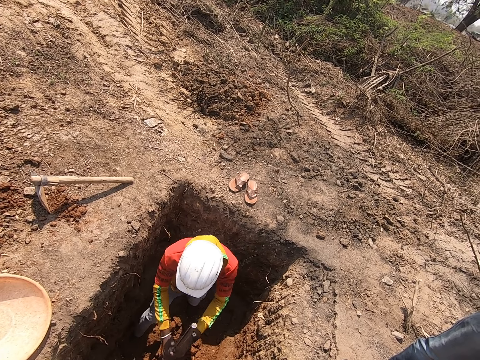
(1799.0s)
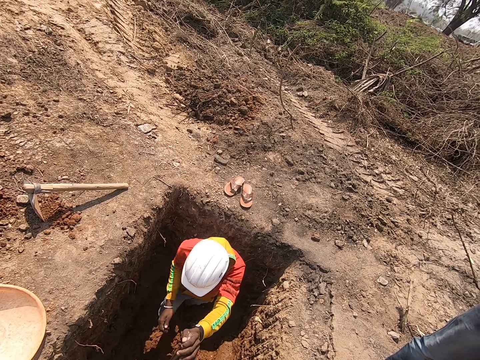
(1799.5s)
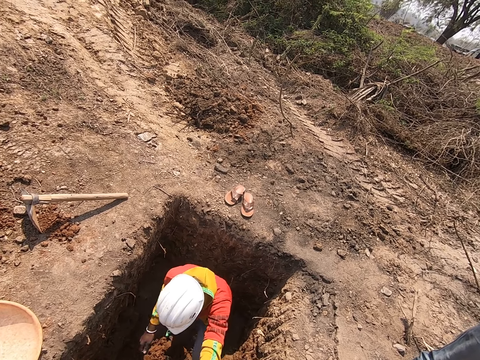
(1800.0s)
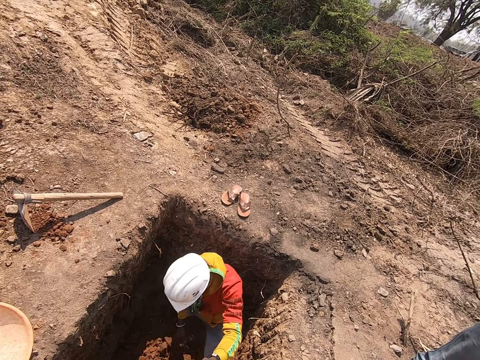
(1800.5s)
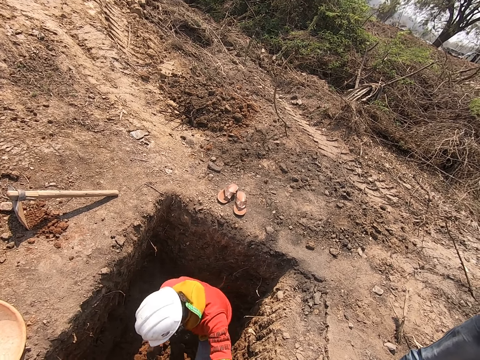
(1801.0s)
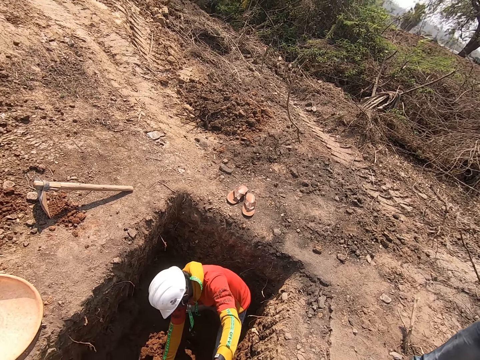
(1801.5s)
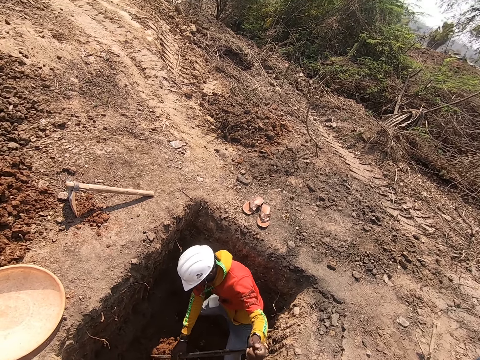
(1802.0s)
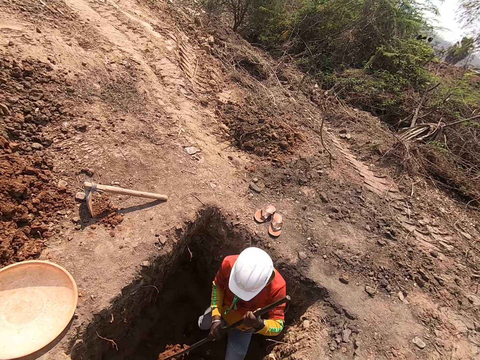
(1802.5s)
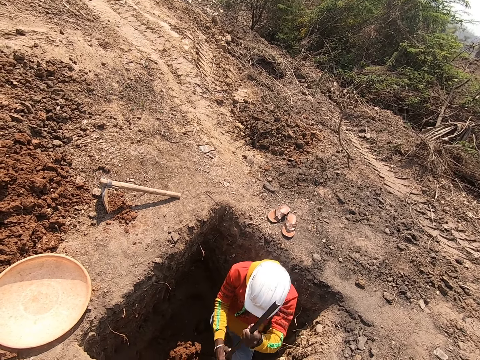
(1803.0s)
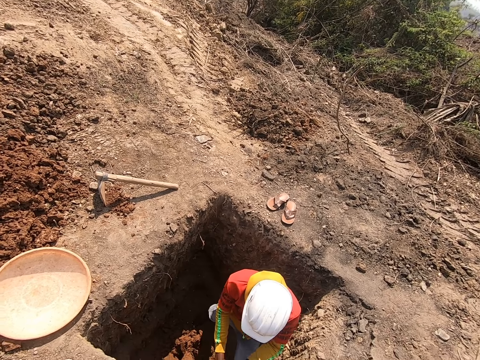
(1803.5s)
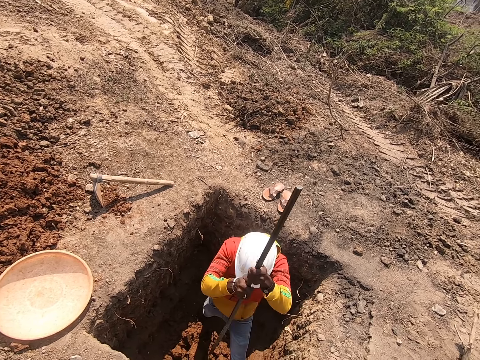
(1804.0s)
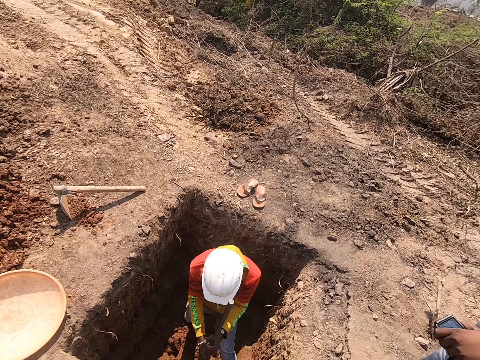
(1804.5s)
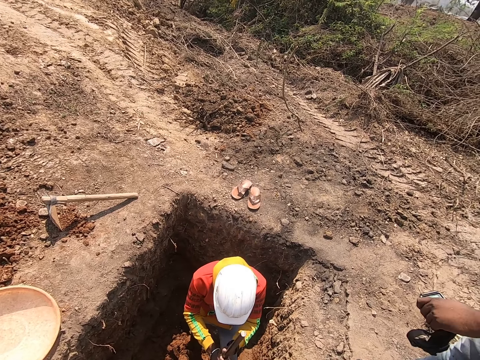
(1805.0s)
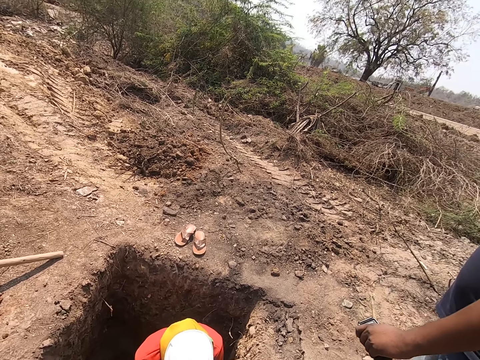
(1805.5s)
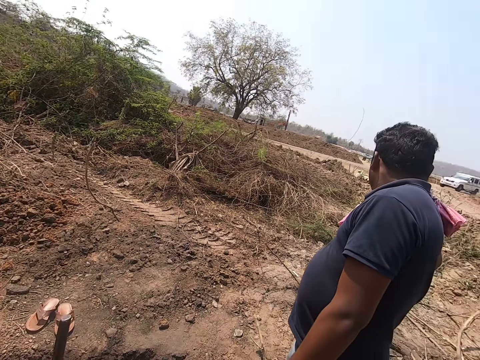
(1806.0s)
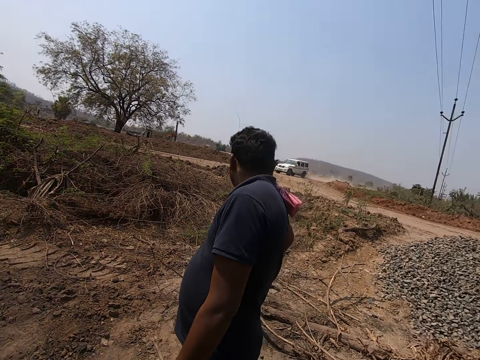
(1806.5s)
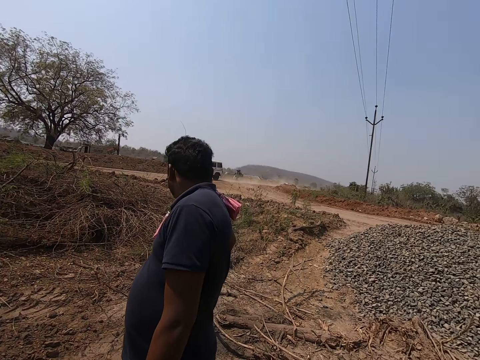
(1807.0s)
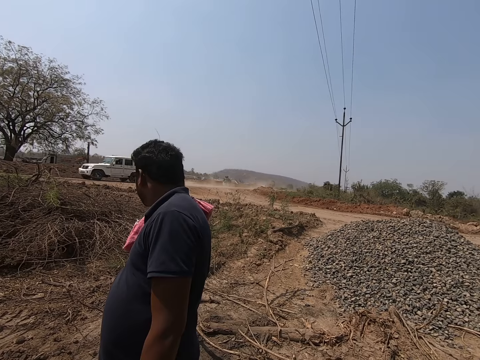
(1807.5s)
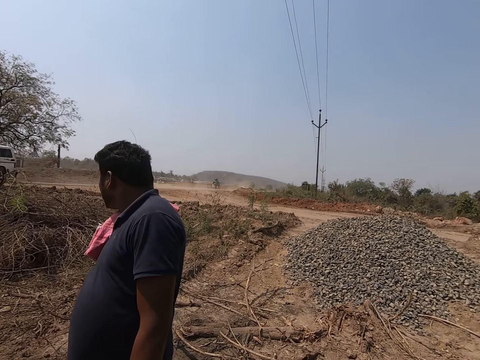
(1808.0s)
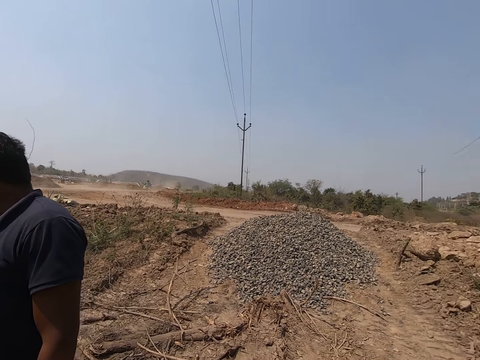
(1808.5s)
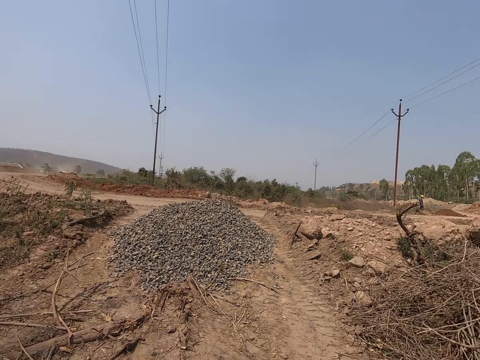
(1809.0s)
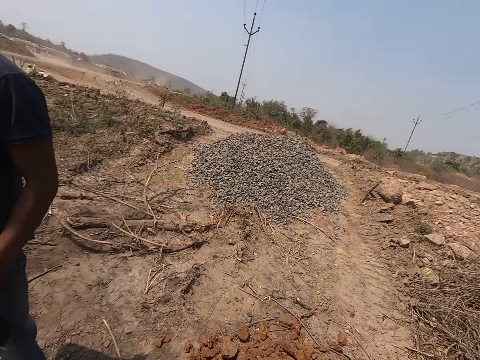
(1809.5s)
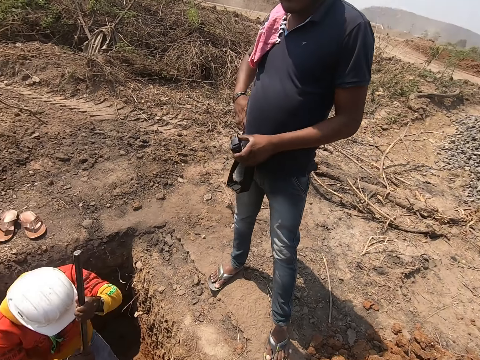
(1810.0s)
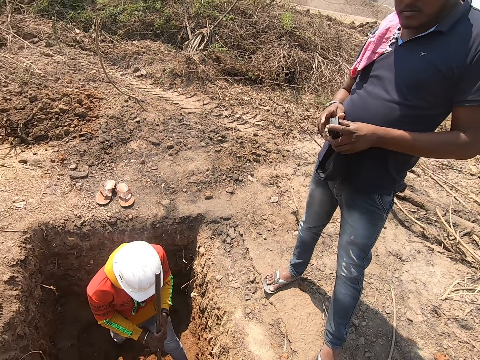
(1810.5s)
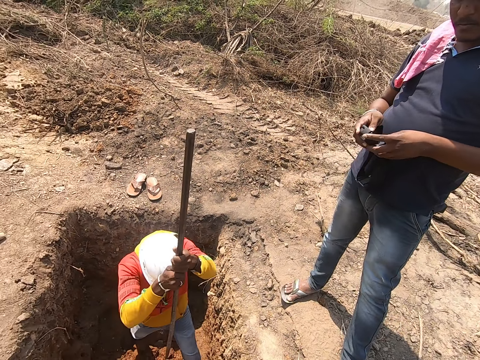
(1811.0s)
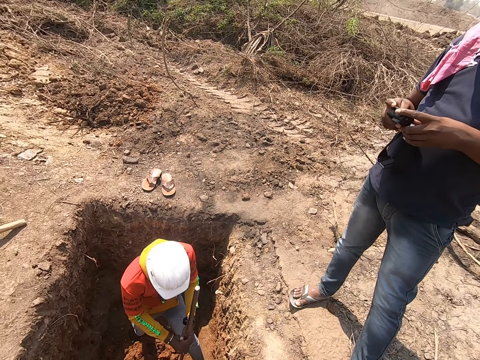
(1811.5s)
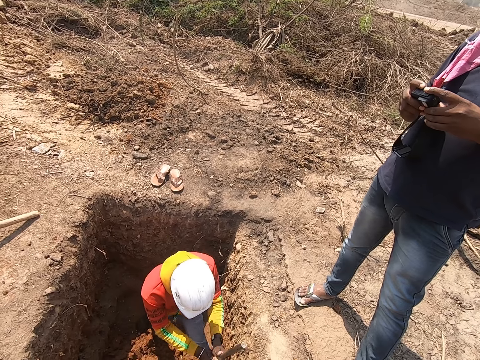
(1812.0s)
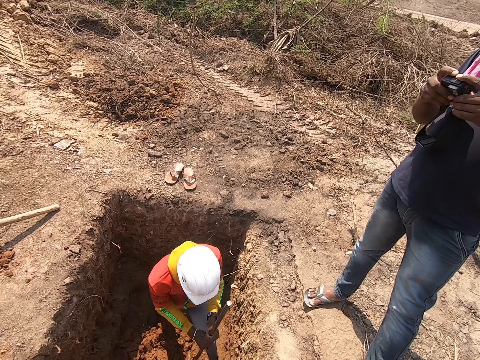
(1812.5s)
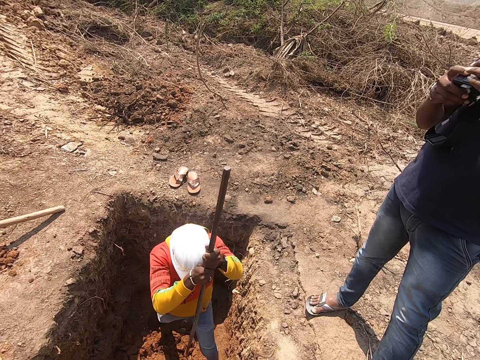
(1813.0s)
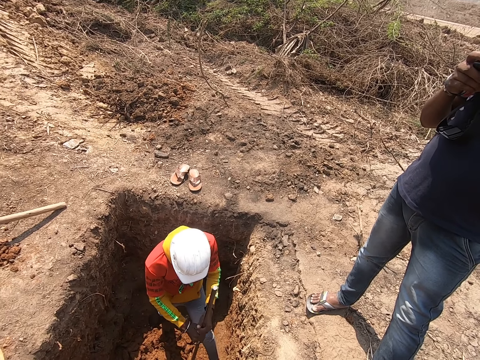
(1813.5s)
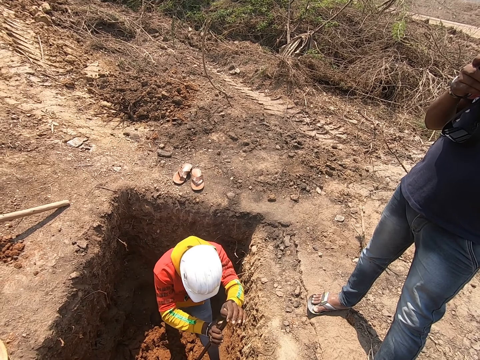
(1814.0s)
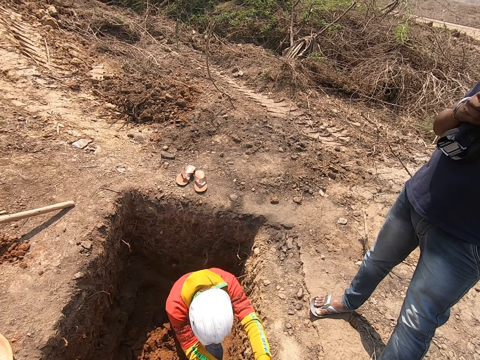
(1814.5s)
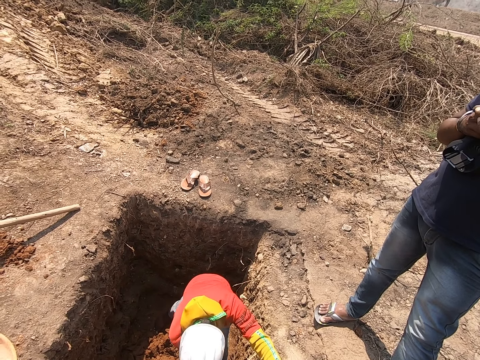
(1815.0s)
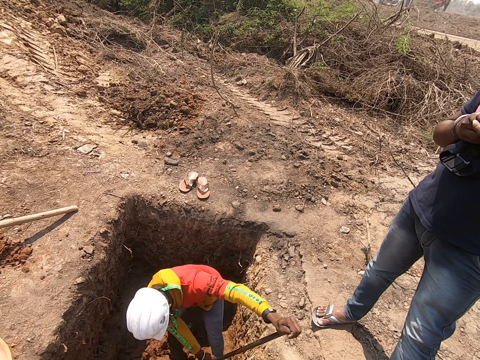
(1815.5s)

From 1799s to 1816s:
A man hits the ground with the rod in his hands. The man digs the ground with the rod in his hands. The man hits the ground with the rod in his hands. The man digs the ground with the rod in his hands. A white car drives past the camera wearer. The camera wearer looks around. The man hits the ground with the rod in his hands. He hits the ground again. The man digs the ground with the rod in his hands. The man hits the ground with the rod in his hands. The man digs the ground with the rod in his hands.

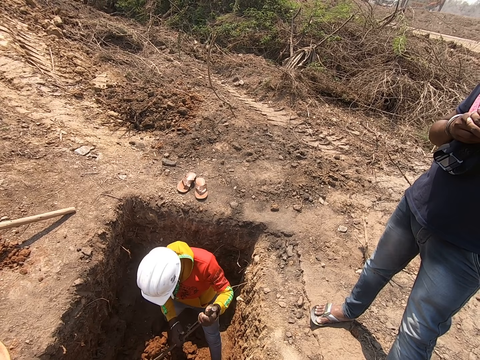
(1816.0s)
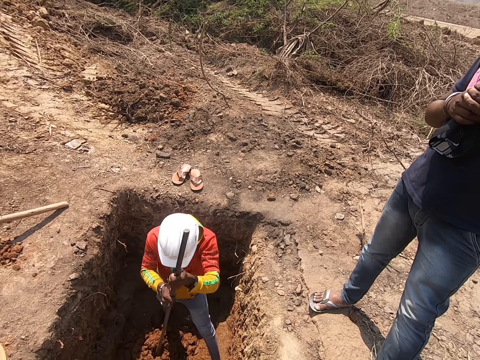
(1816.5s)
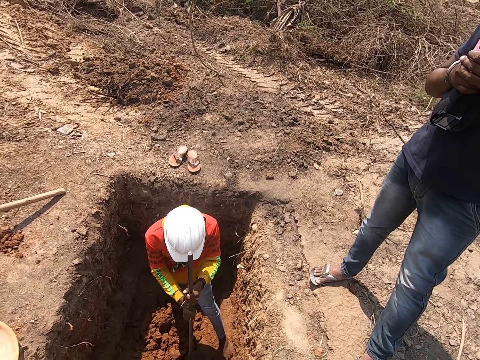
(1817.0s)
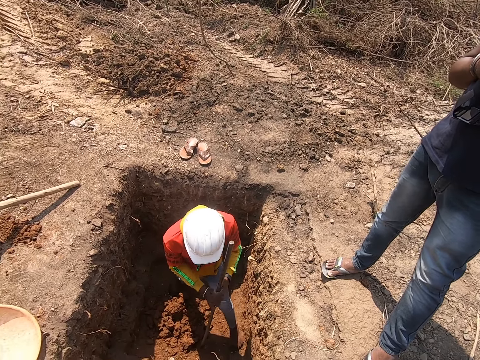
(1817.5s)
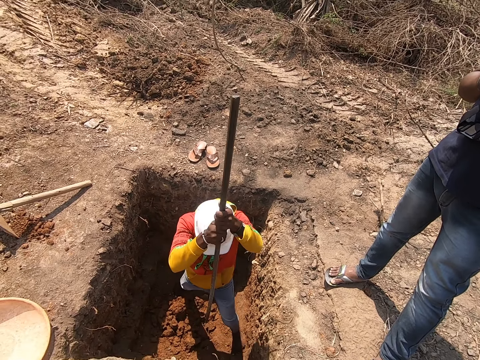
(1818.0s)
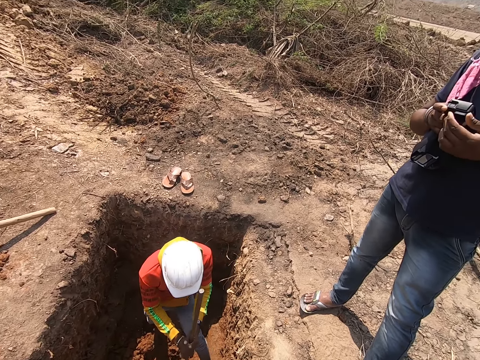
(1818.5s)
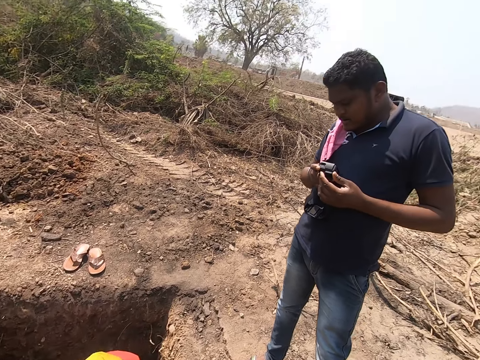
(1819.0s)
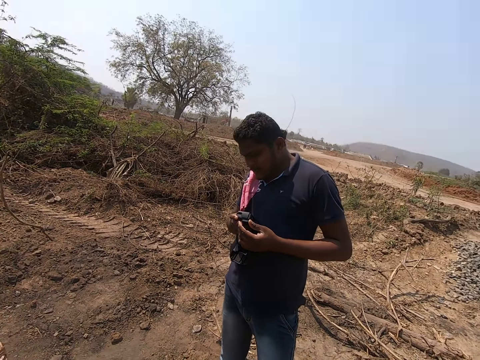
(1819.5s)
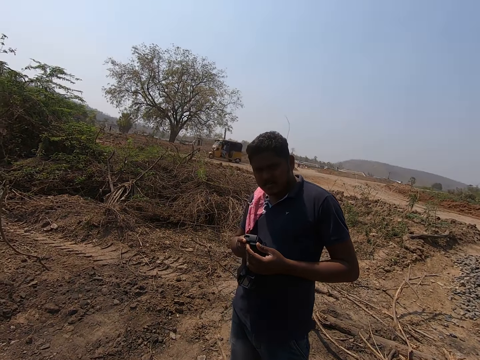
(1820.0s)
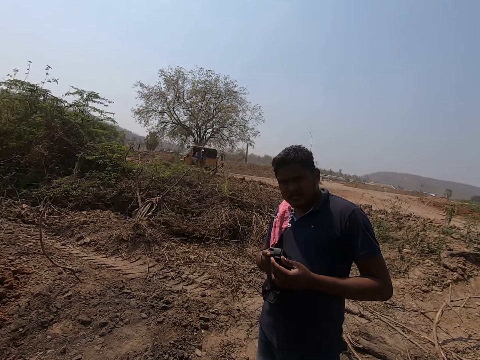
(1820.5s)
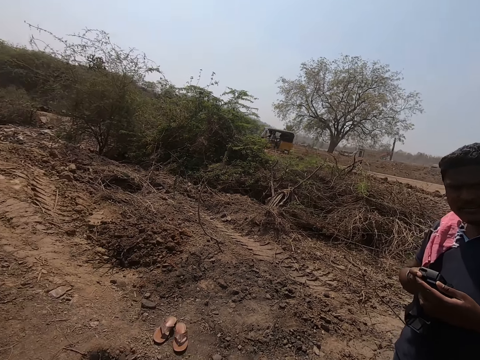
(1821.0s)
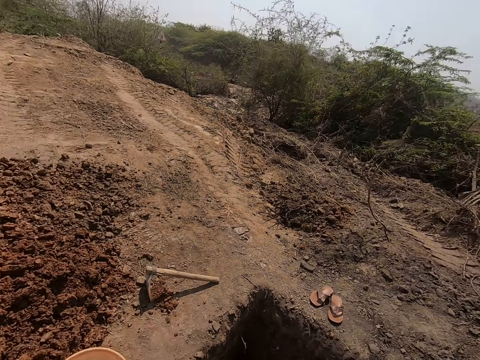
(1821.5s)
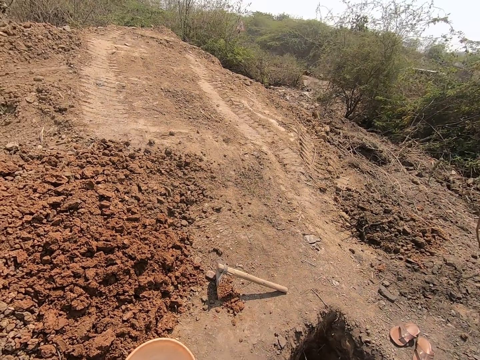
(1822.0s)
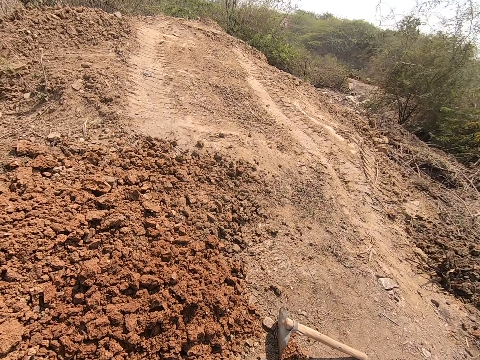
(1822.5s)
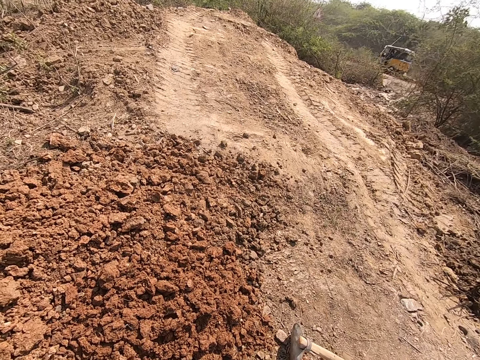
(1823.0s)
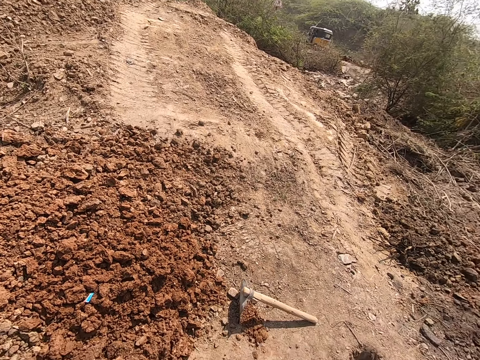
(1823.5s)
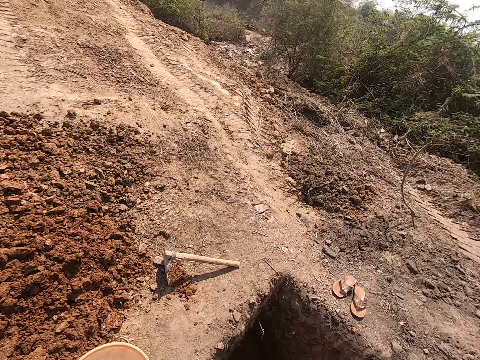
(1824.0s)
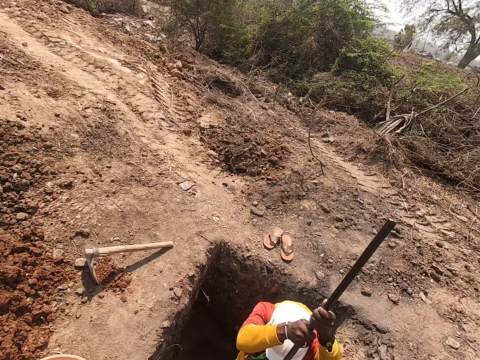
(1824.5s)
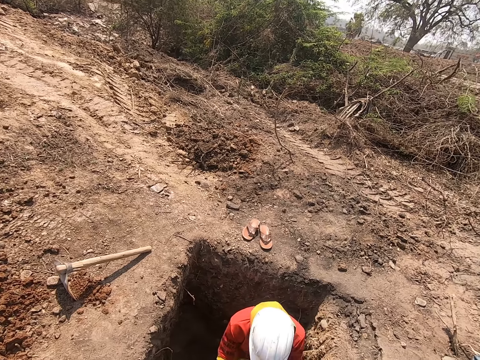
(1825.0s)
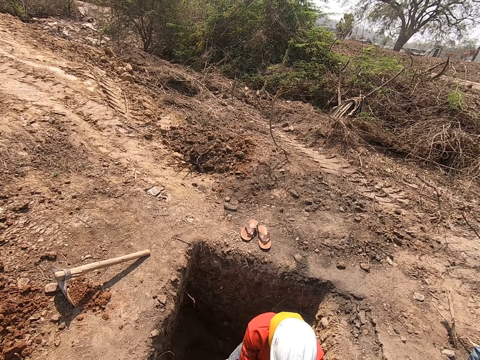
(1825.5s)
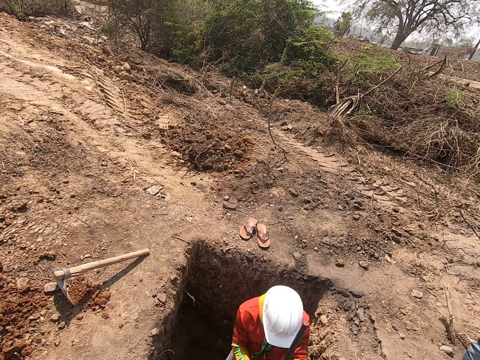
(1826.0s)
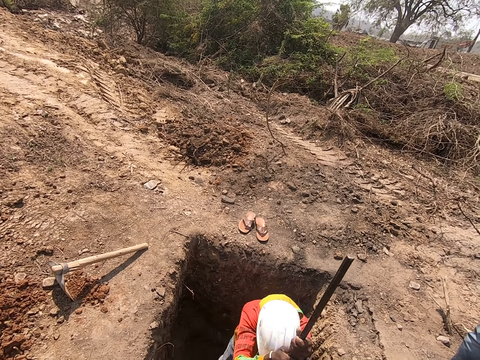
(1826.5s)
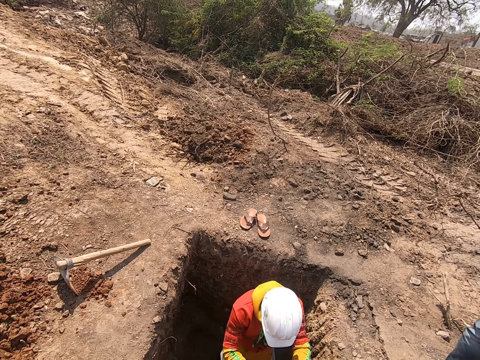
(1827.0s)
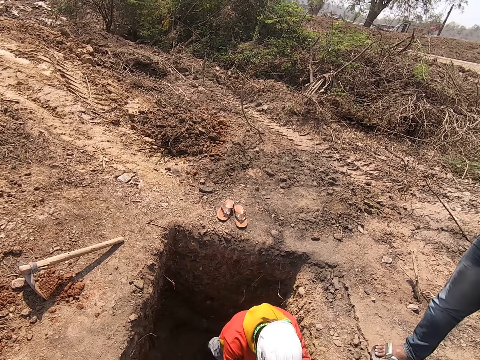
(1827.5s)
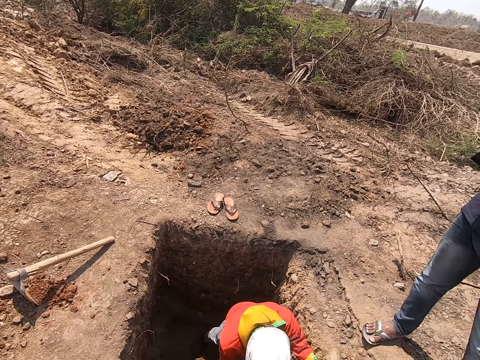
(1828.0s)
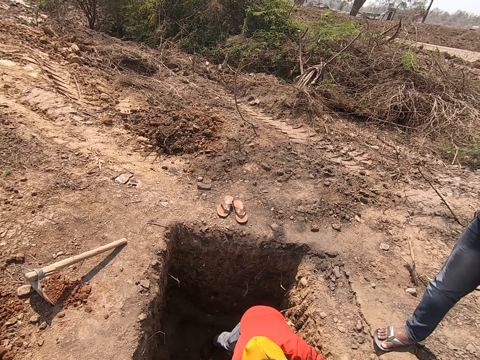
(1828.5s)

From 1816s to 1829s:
A man hits the ground with the rod in his hands. The man digs the ground with the rod in his hands. The man hits the ground with the rod in his hands. The camera wearer talks. He looks around. He throws a sachet of dry gin on the ground with his left hand. The man hits the ground with the rod in his hands. The camera wearer talks. The man hits the ground with the rod in his hands.
